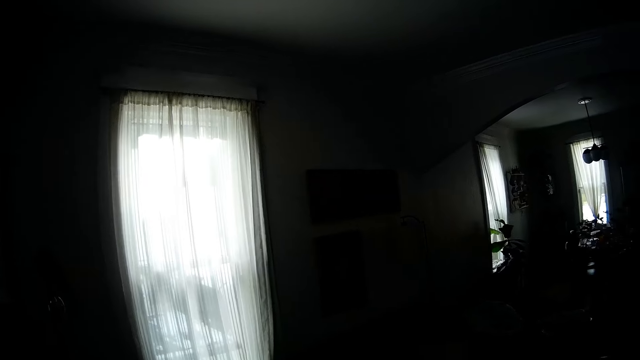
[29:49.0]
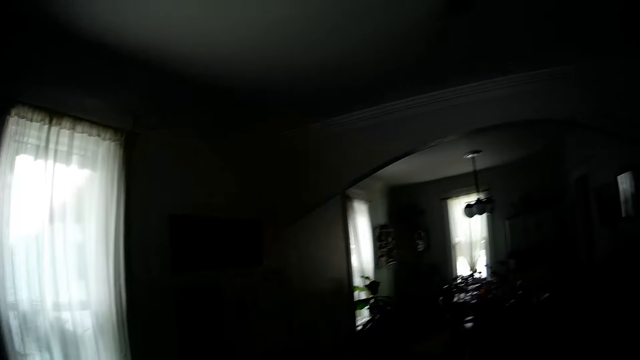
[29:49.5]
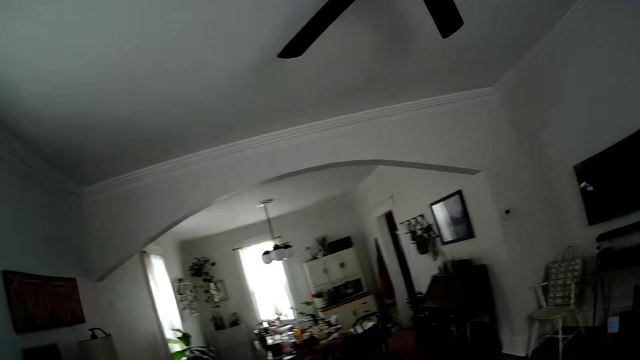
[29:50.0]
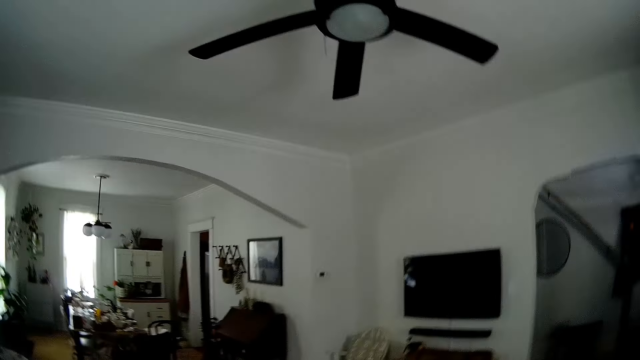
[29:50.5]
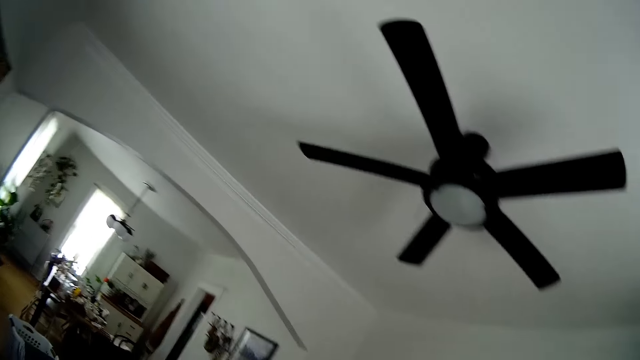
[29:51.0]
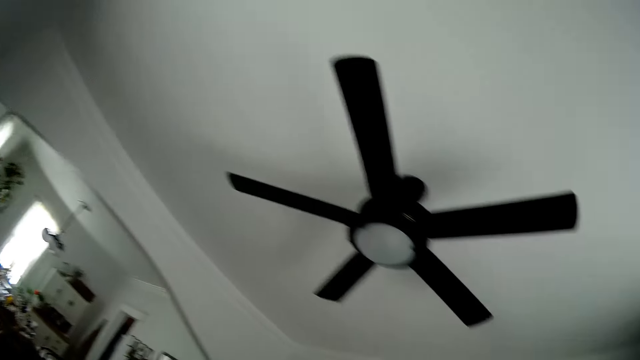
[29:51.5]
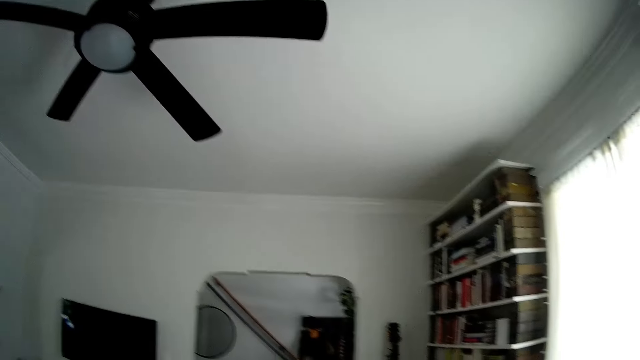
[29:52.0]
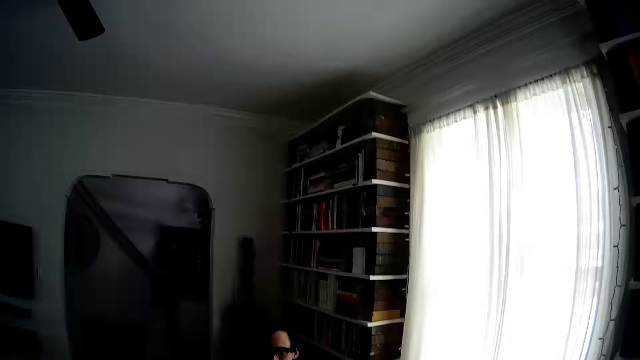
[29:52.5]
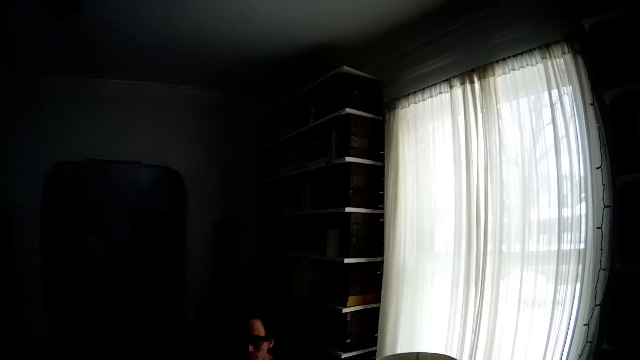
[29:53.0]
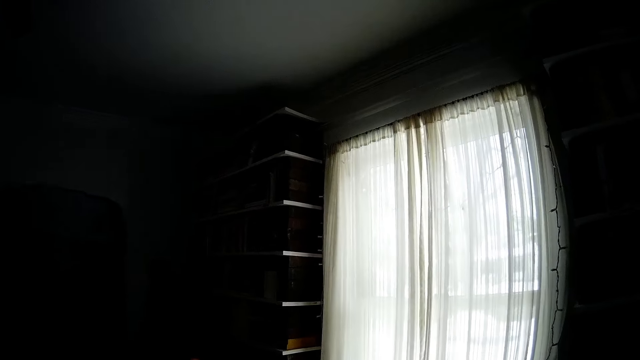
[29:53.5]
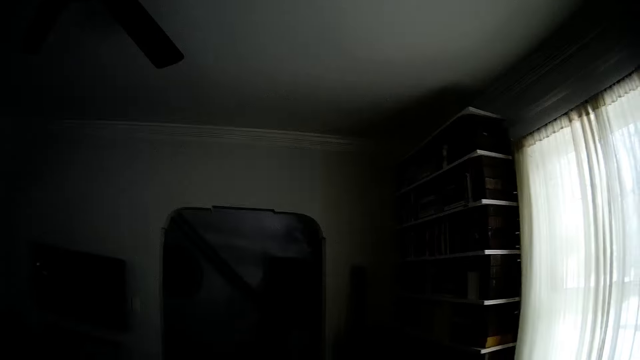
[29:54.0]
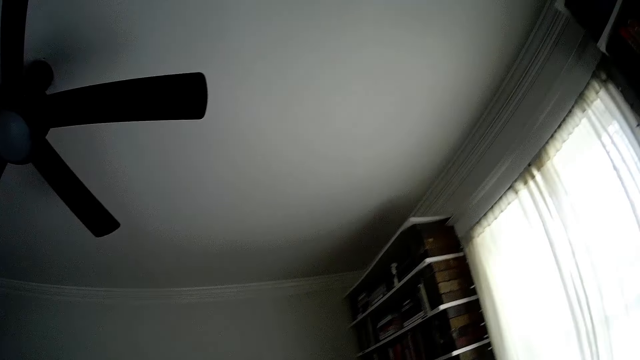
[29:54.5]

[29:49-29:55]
The camera wearer walks around the house and dialogues with a person.
